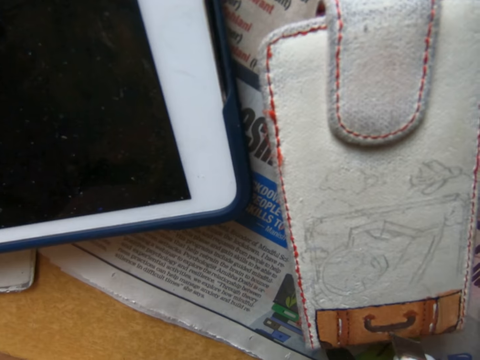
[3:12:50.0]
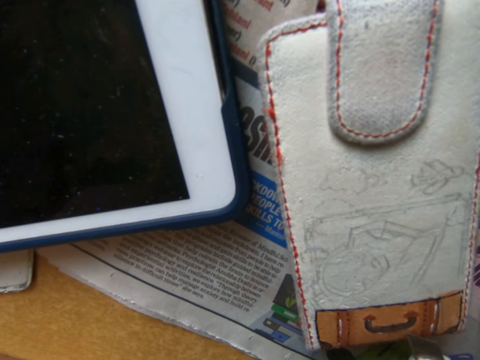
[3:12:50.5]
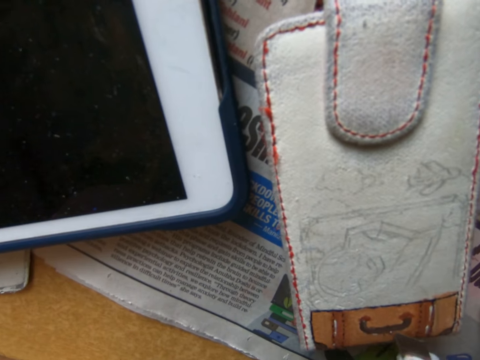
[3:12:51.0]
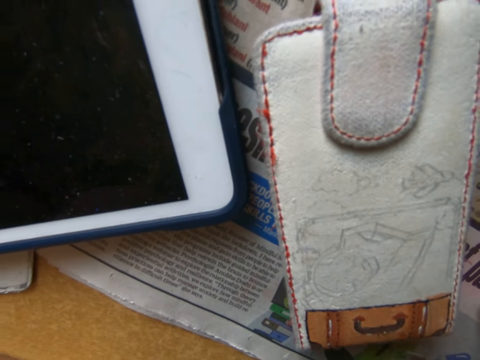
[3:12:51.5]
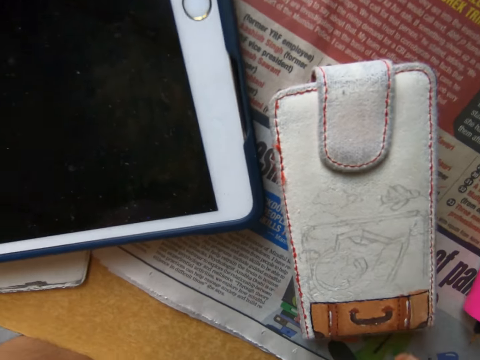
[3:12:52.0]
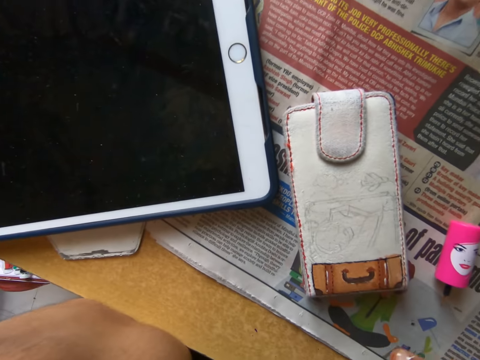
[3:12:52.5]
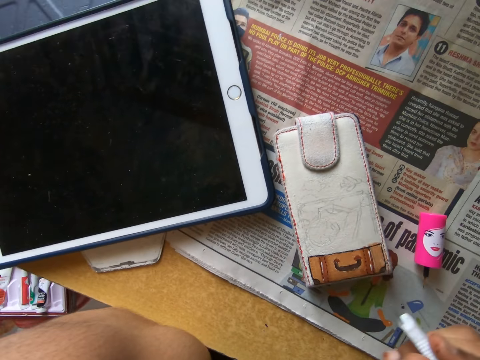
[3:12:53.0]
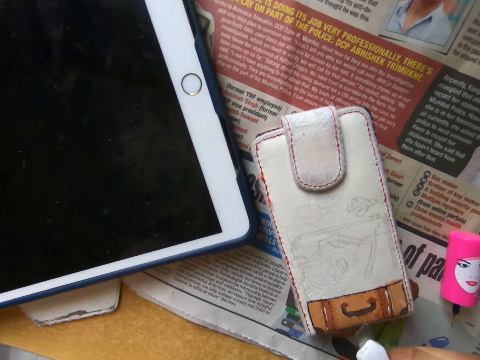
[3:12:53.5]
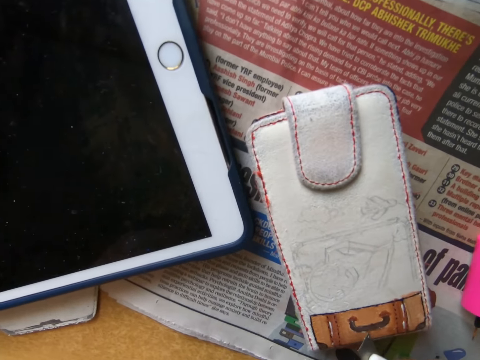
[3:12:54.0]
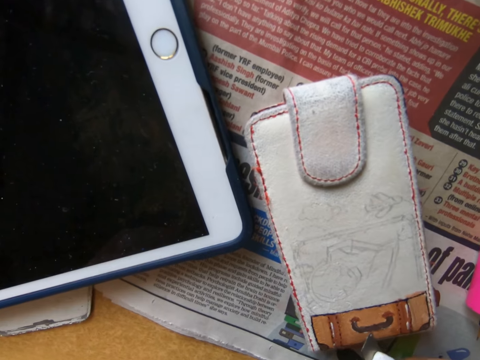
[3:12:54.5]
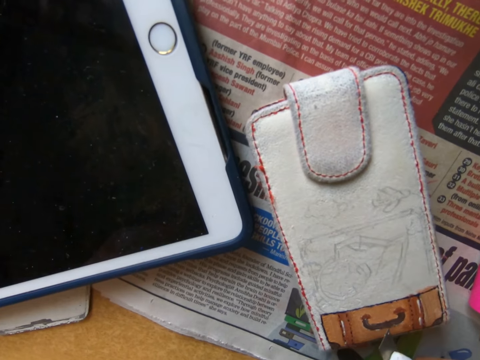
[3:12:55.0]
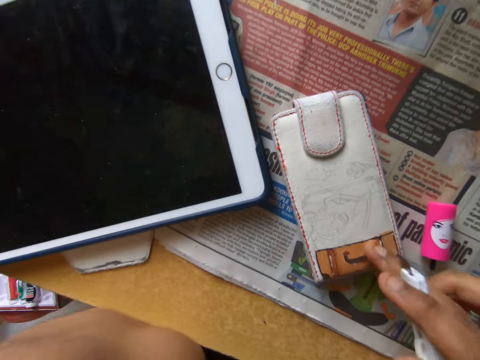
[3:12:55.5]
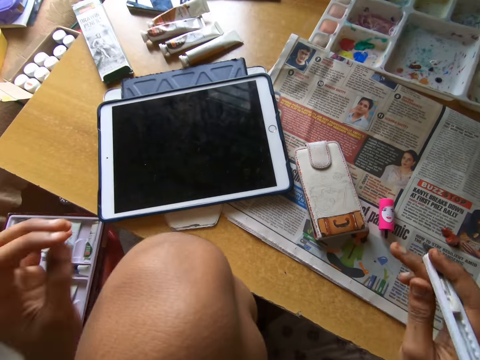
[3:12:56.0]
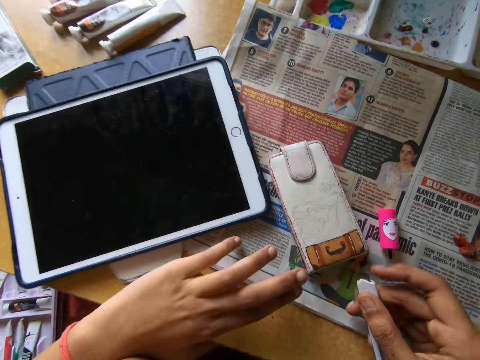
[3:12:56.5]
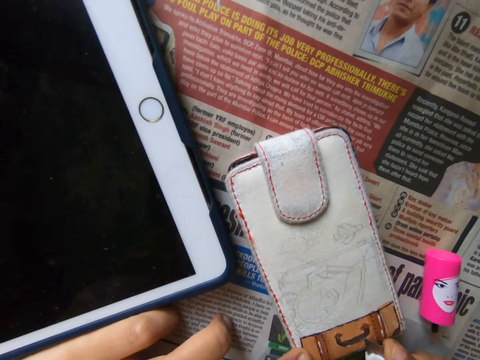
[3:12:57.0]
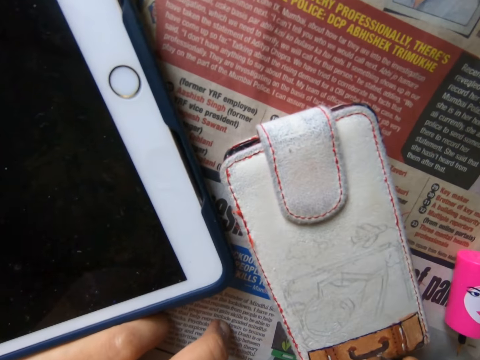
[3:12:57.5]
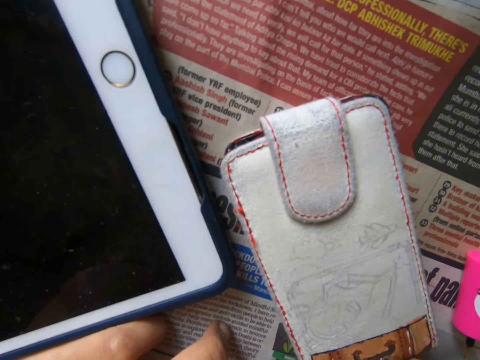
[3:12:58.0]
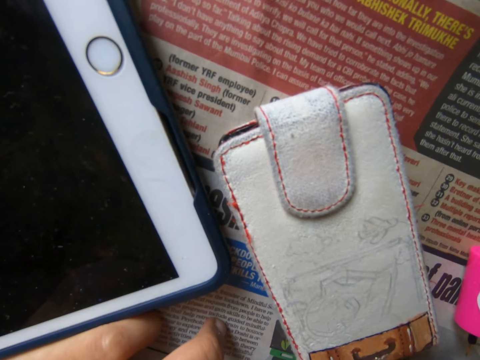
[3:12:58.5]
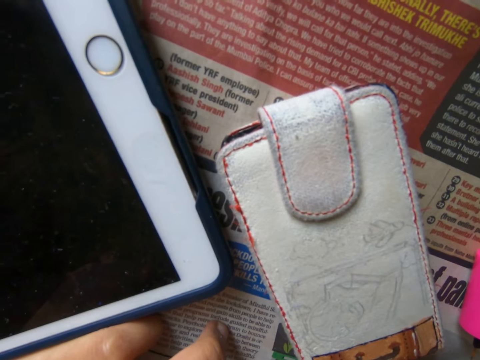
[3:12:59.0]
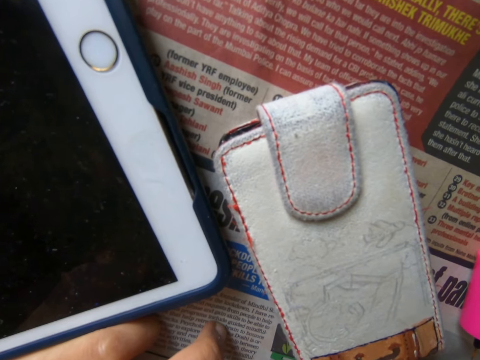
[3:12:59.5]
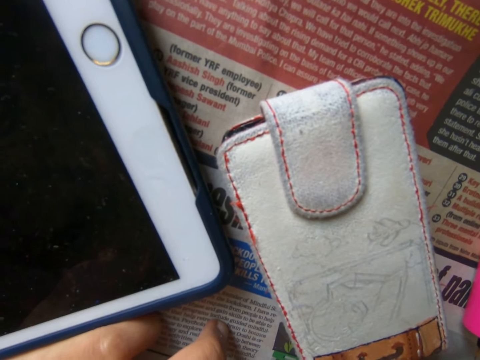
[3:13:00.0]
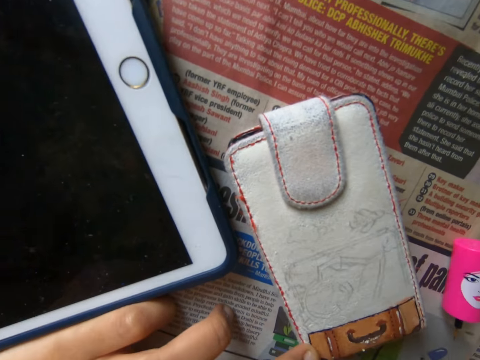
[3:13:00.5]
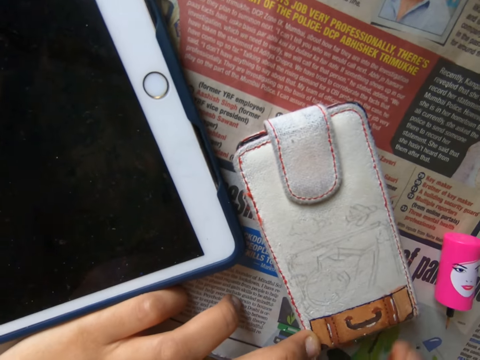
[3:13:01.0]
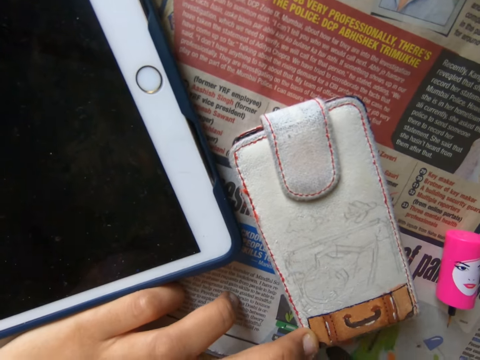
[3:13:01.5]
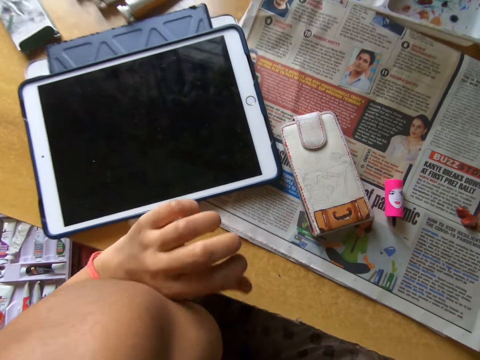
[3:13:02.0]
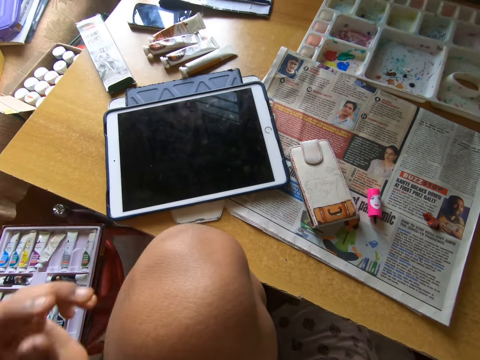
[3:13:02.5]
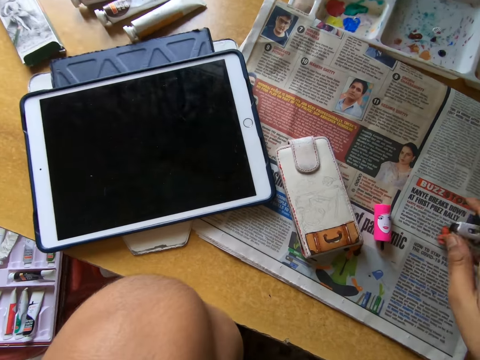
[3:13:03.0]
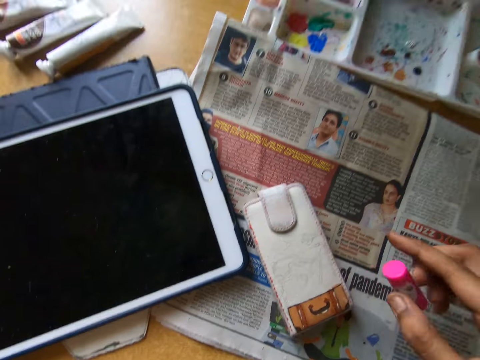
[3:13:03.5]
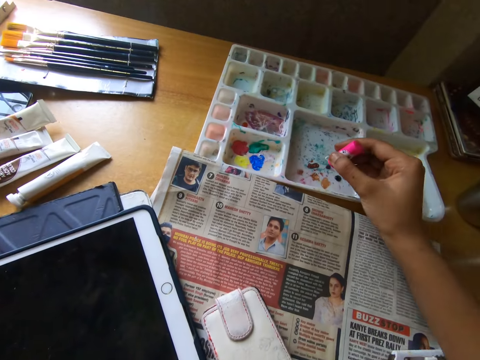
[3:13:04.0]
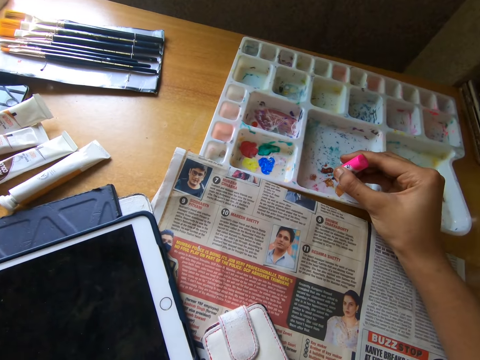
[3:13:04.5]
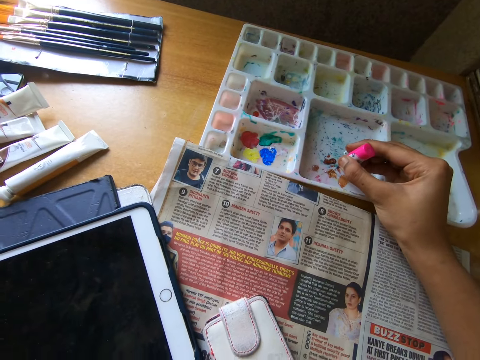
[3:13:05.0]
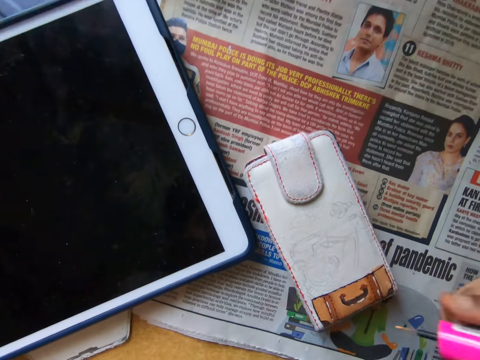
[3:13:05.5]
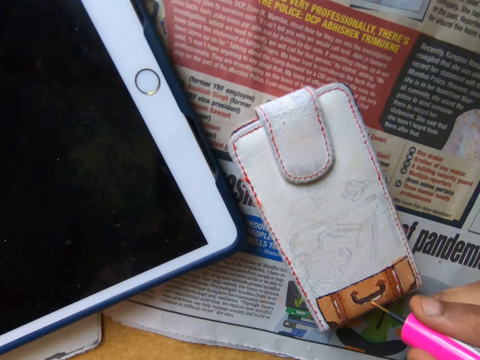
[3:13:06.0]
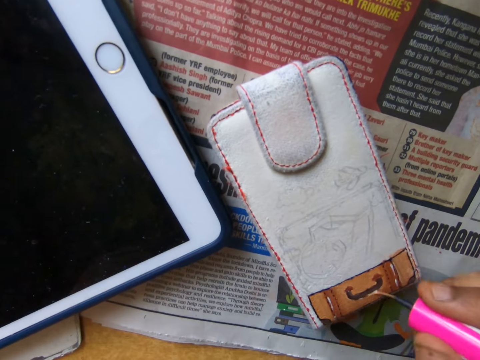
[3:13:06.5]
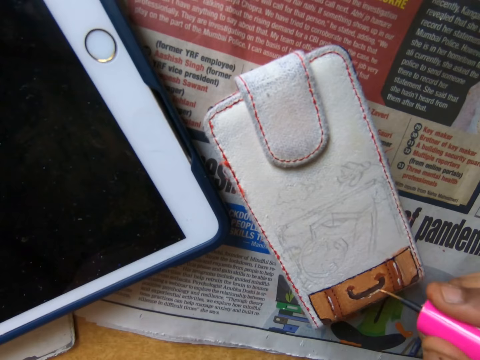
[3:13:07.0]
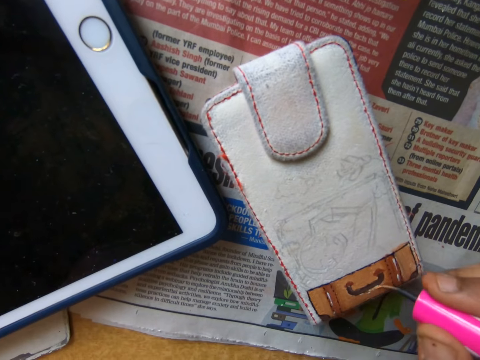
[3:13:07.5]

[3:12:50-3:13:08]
The camera wearer pulls the utility knife off the wallet. They clear the wallet with the utility knife. They scratch the wallet with the craft knife. They pull the utility knife off the wallet. They hold the wallet. They clear the wallet with the utility knife. They scratch the wallet with the craft knife. They dust the wallet with their right hand. They clear the wallet with their finger. They pull their hand off the wallet. They drop the utility knife on the newspaper. They place the craft knife on the table. They pick up the painting brush from the table. They pick paint with the brush. They dip the painting brush into the cup of water on the table. They paint the wallet on the table with the painting brush.

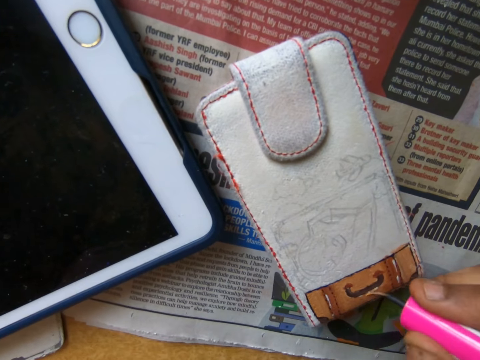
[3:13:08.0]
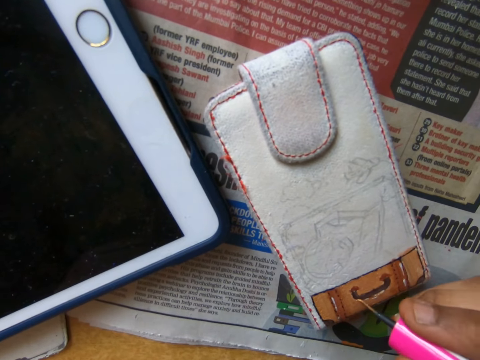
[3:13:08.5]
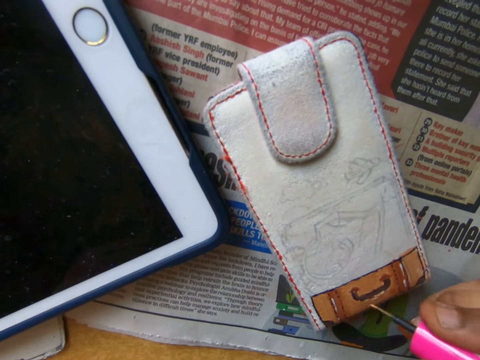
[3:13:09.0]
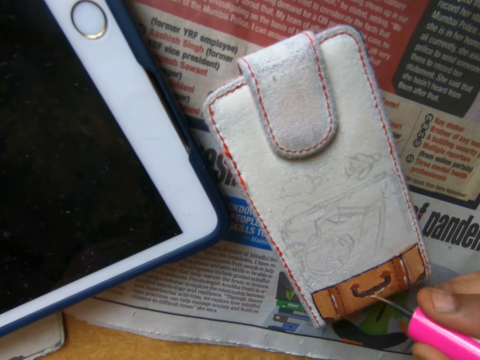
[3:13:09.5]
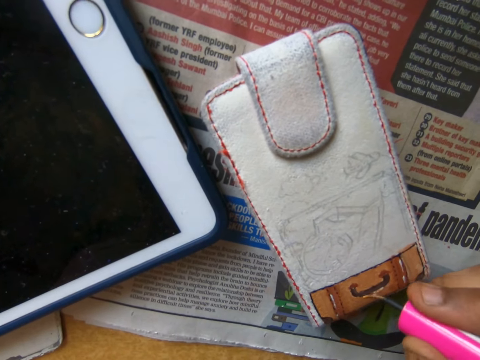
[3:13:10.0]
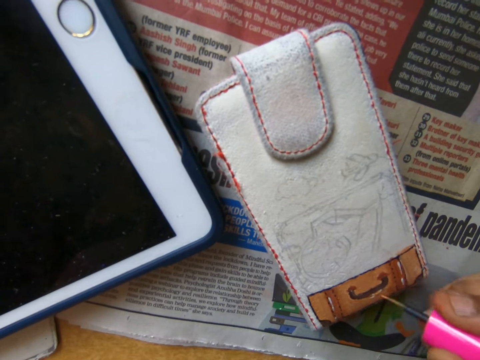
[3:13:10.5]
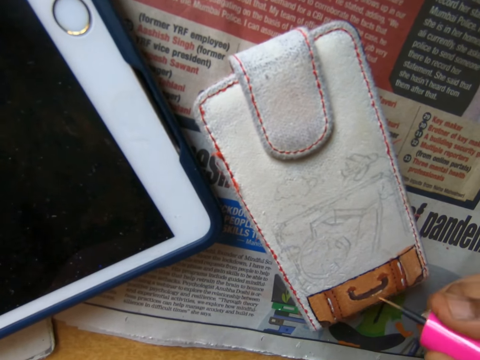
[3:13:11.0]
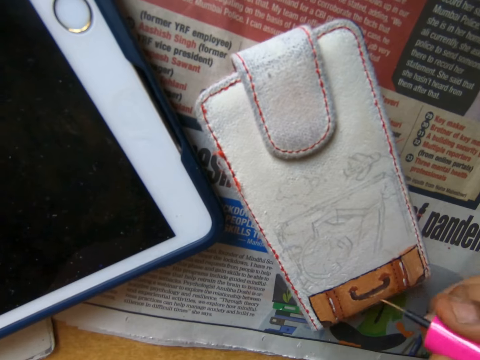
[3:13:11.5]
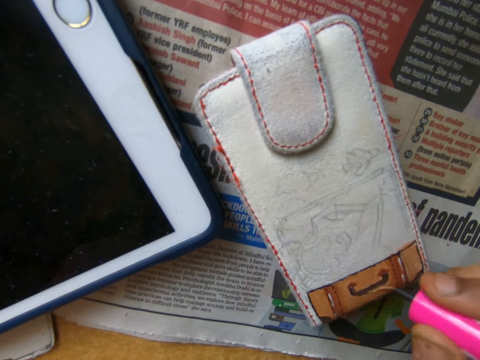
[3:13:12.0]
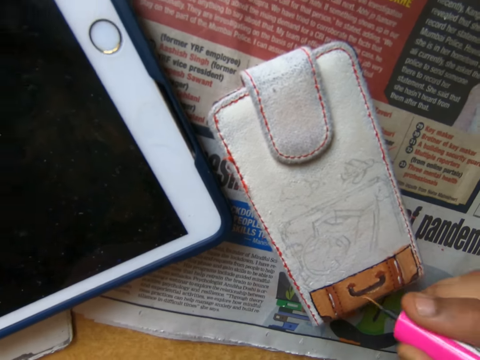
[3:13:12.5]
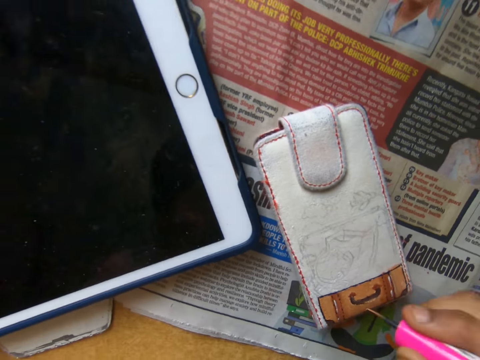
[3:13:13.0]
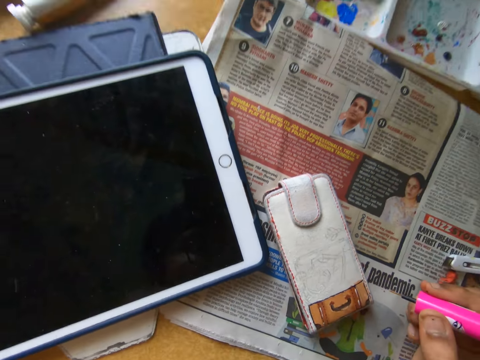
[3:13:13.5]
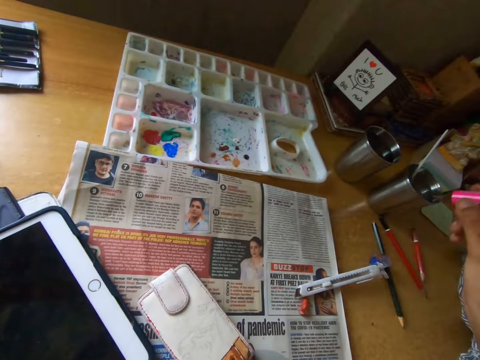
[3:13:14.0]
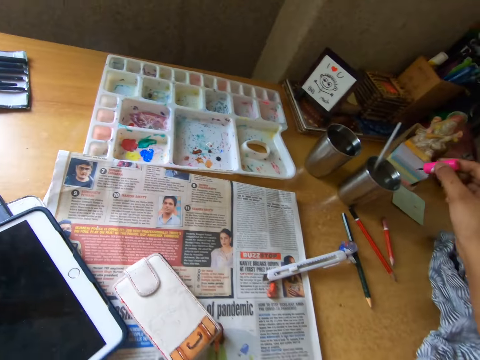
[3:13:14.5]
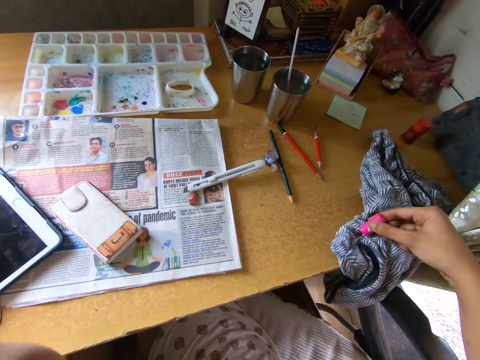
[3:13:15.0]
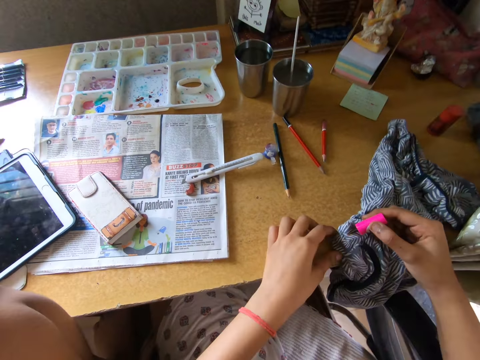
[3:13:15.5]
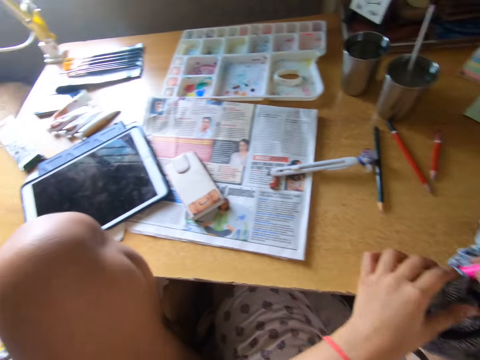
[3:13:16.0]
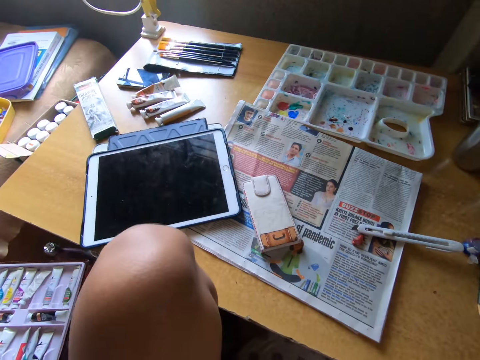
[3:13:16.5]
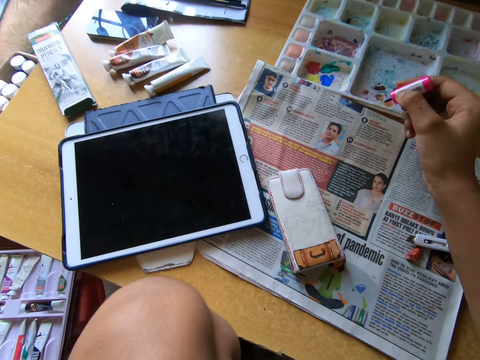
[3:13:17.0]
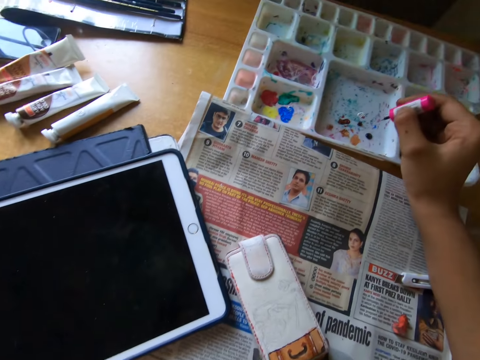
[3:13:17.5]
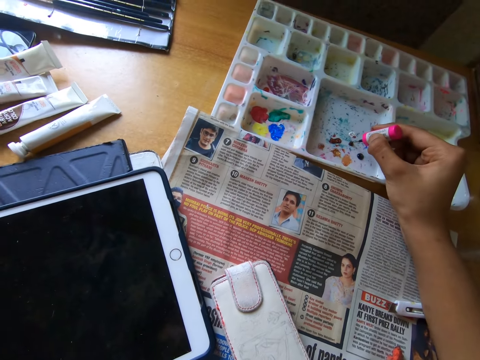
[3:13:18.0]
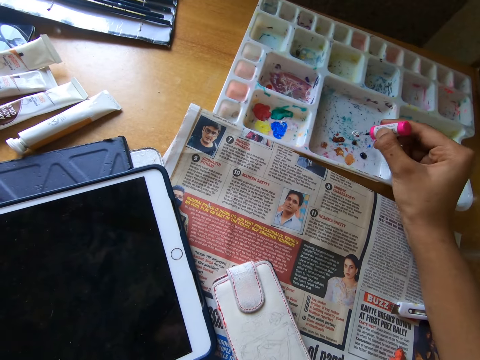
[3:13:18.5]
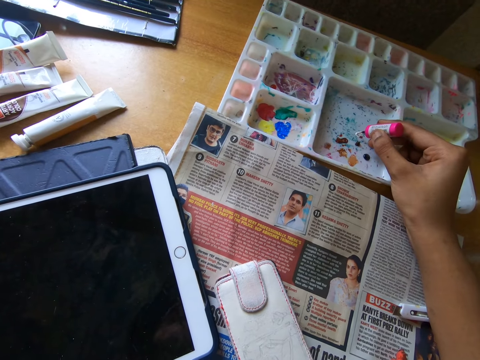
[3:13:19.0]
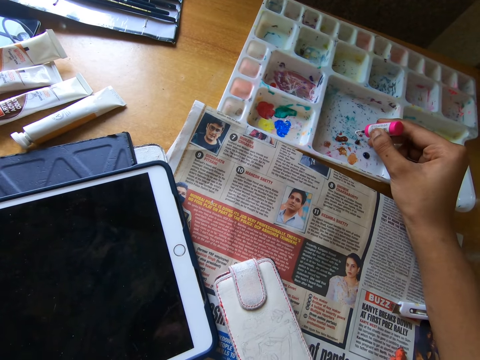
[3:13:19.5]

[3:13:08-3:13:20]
The camera wearer pulls the brush off the wallet. They dip the painting brush into the cup or glass of water on the table. They remove the brush from the glass. They dry the brush with a cloth. They clean the painting brush with the cloth on the table. They dip the painting brush into the painting pallet on the table.
